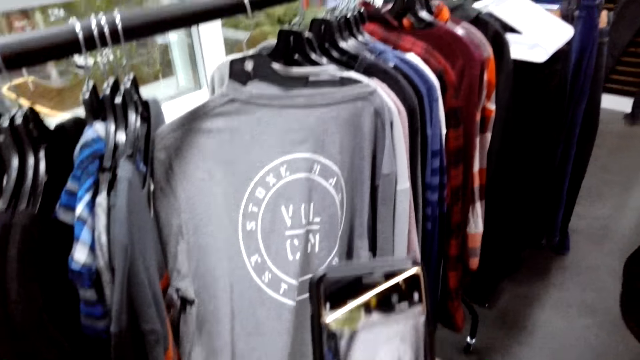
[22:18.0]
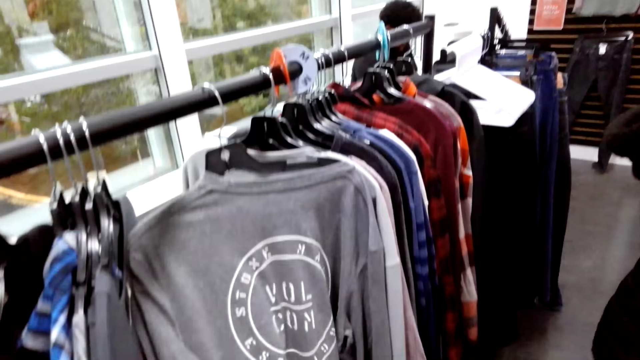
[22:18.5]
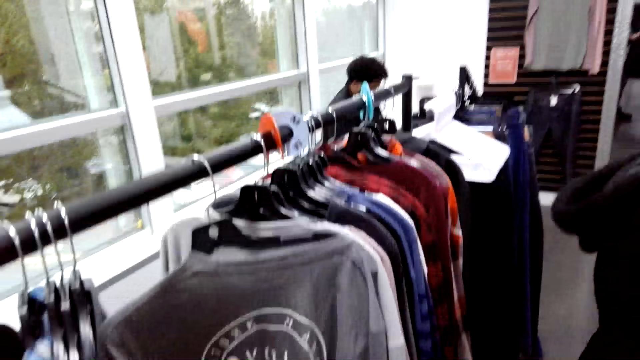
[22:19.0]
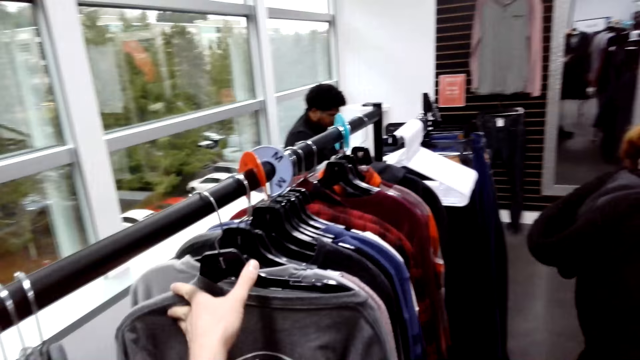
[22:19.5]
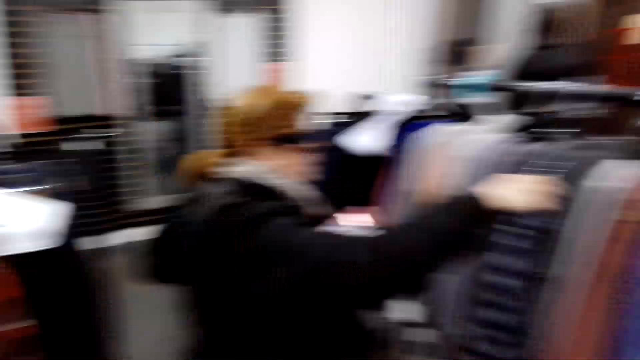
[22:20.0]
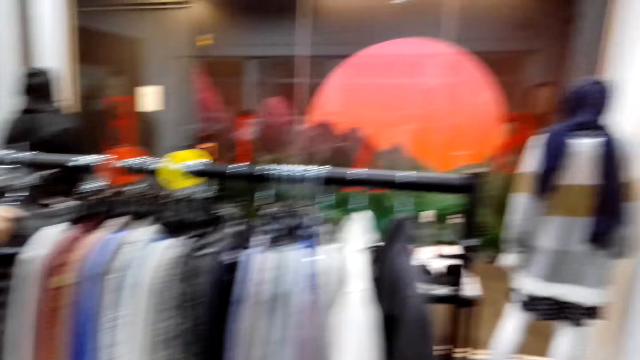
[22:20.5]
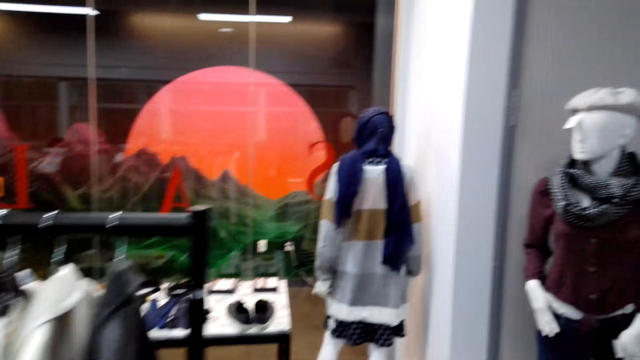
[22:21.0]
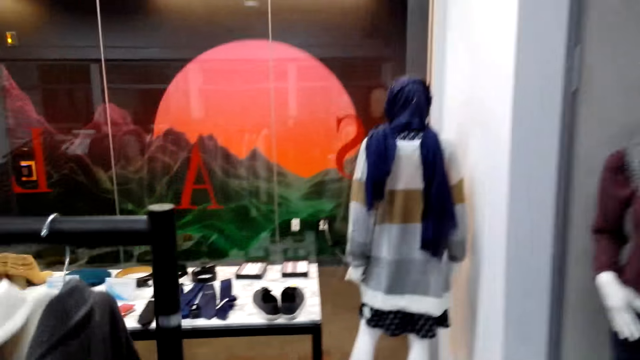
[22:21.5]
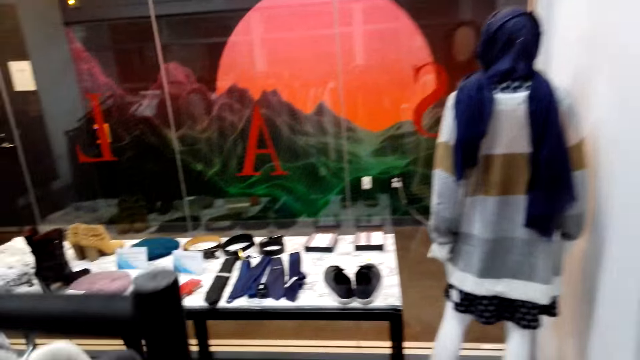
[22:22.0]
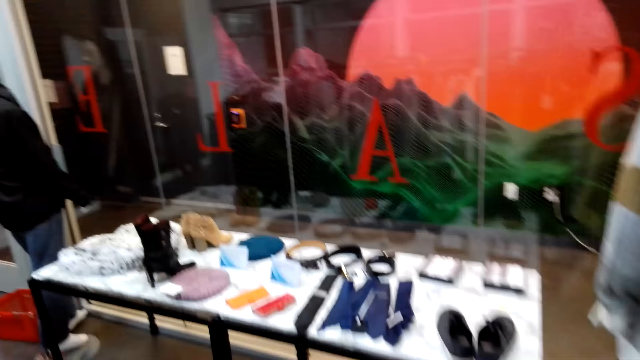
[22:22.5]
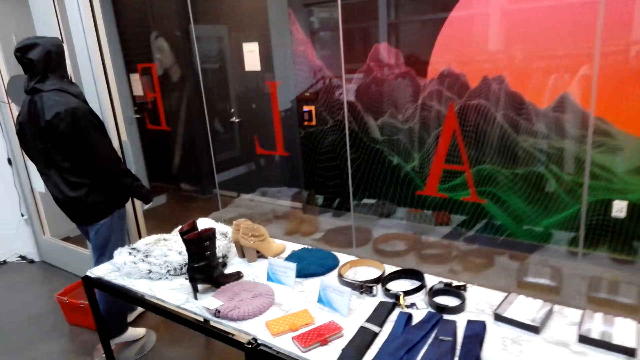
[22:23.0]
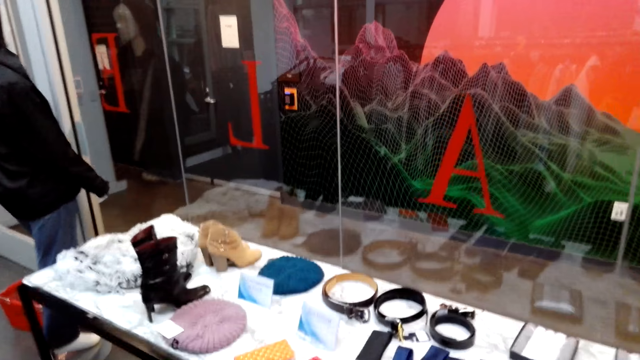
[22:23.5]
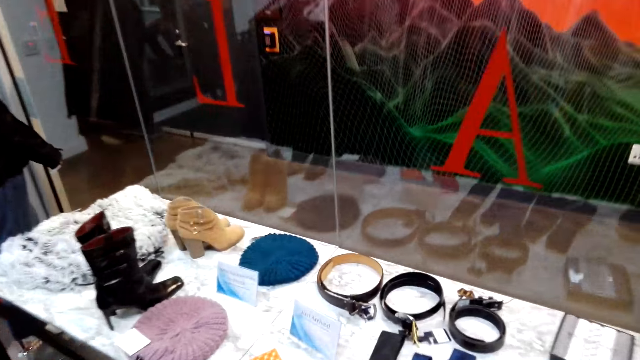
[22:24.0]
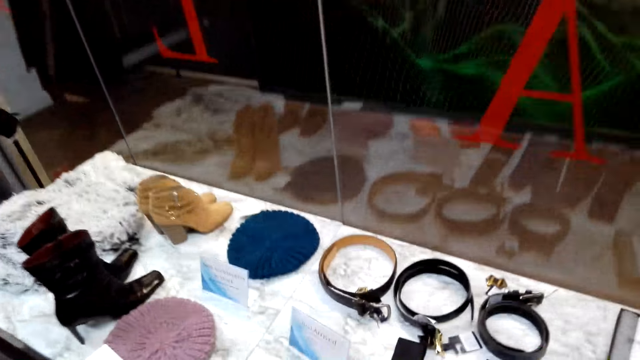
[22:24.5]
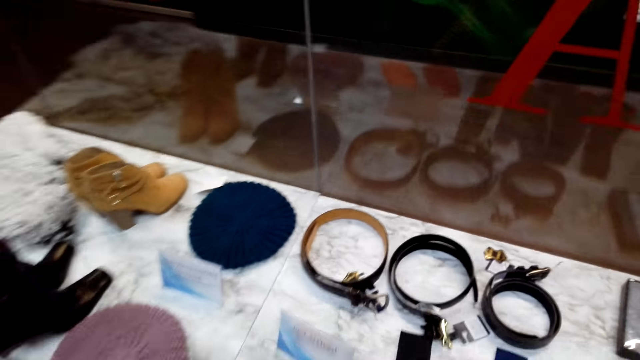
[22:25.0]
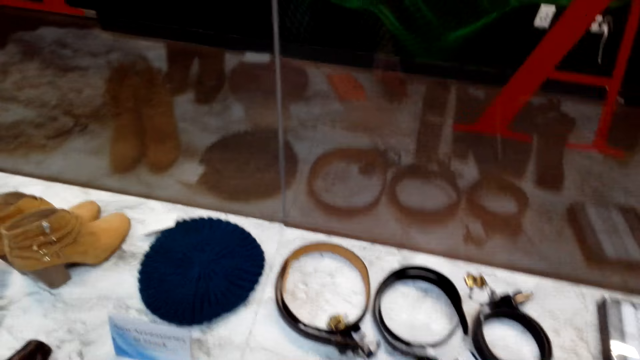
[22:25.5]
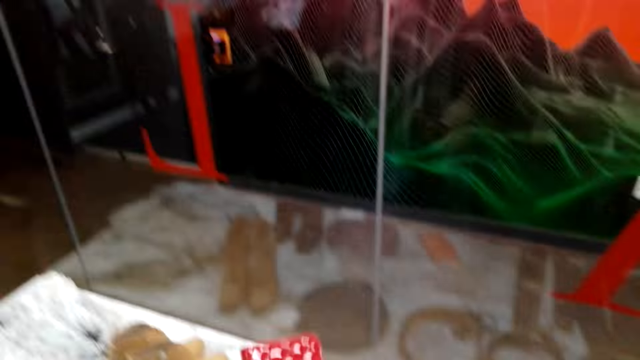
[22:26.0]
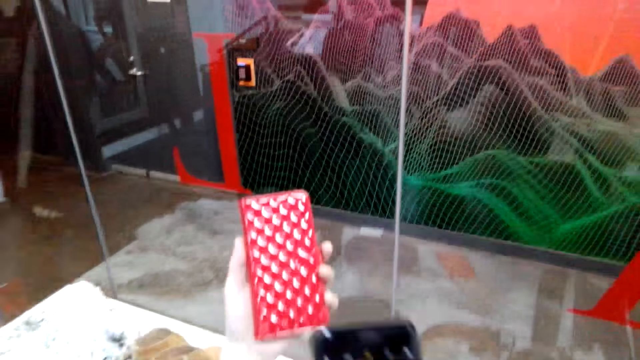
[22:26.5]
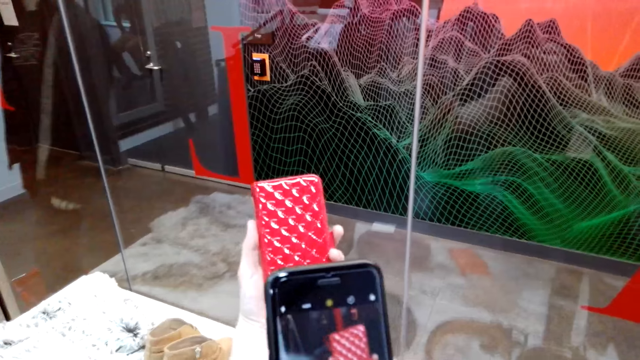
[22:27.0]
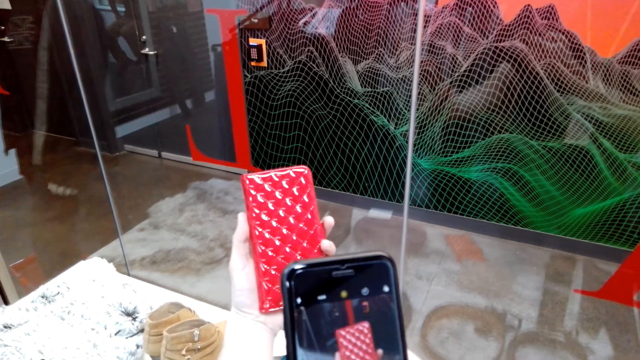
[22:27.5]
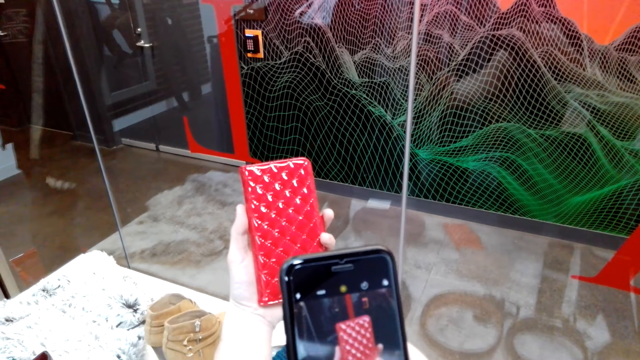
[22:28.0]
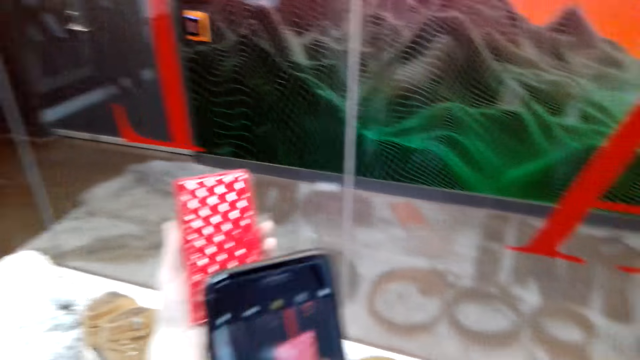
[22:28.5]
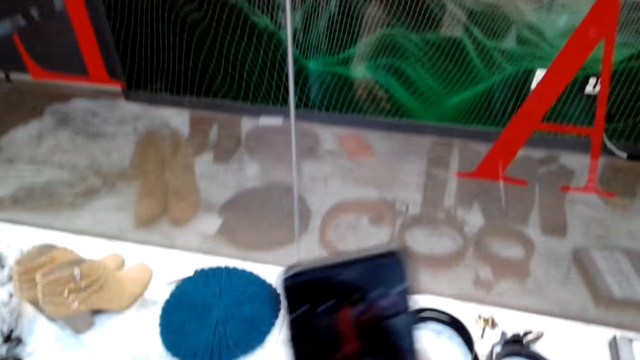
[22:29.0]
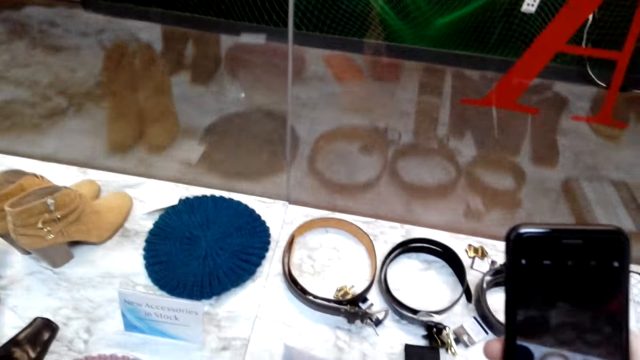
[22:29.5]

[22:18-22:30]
The camera wearer looks around. They walk around. They pick up something. They use the phone and take a photo of a wallet.

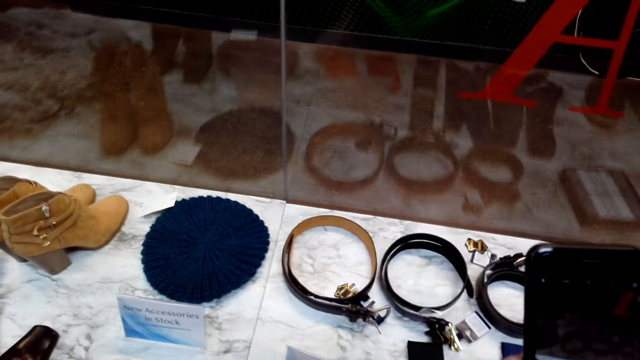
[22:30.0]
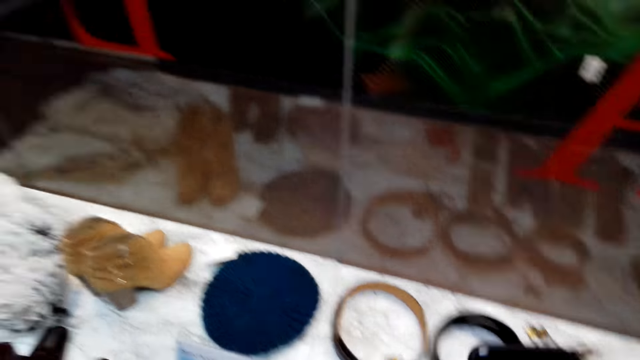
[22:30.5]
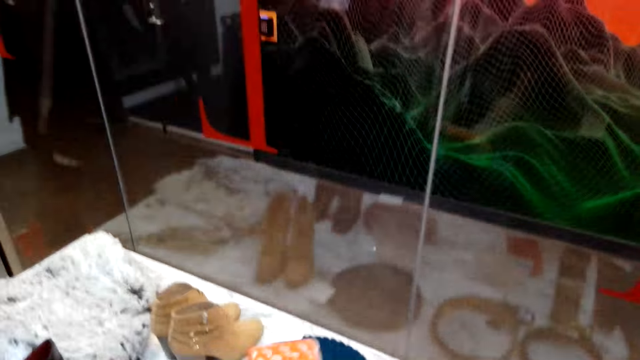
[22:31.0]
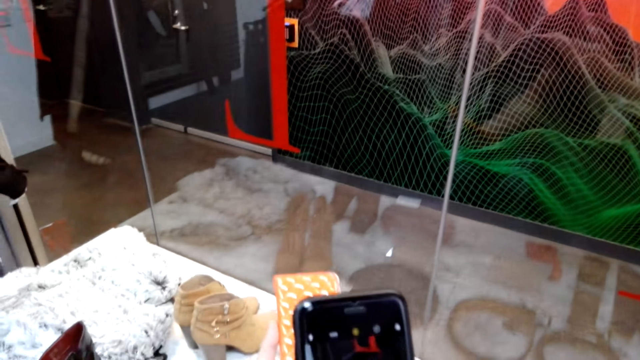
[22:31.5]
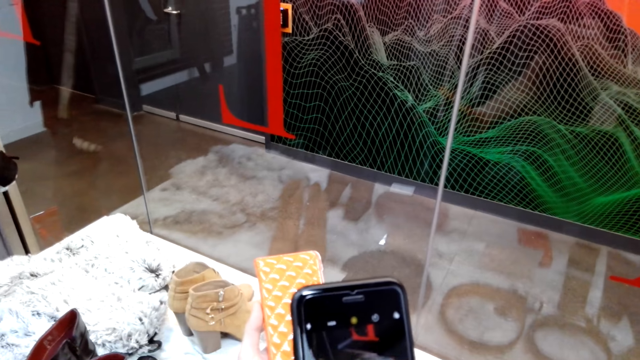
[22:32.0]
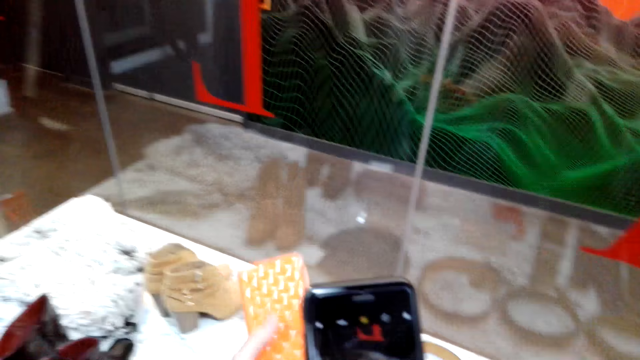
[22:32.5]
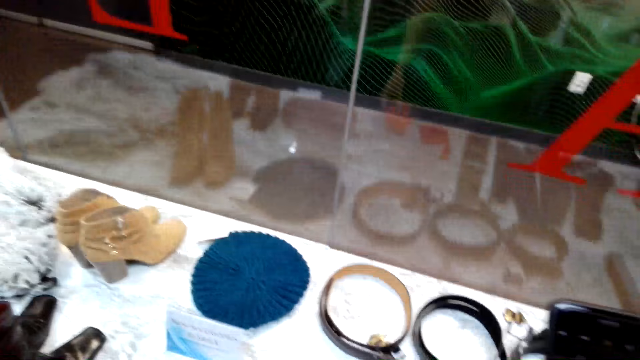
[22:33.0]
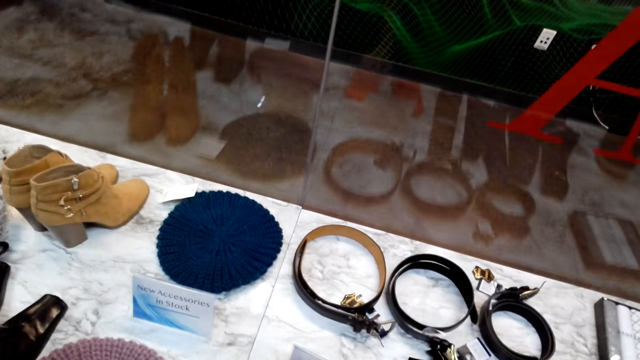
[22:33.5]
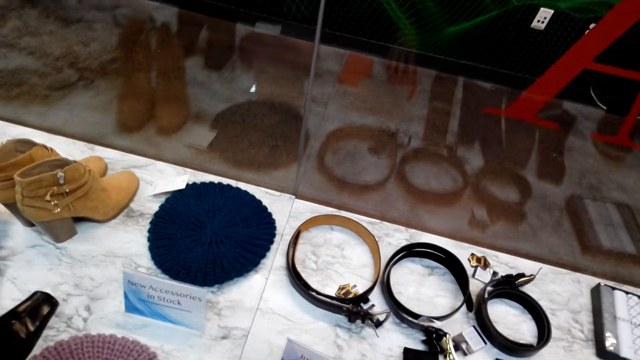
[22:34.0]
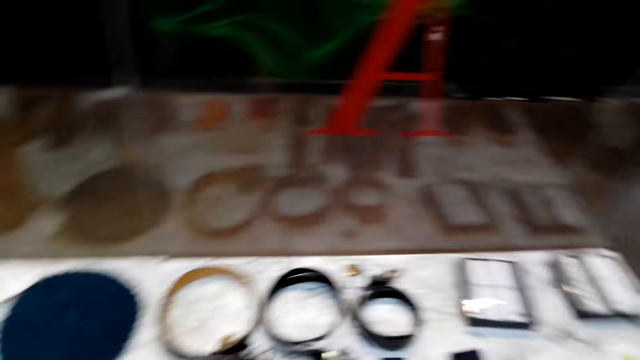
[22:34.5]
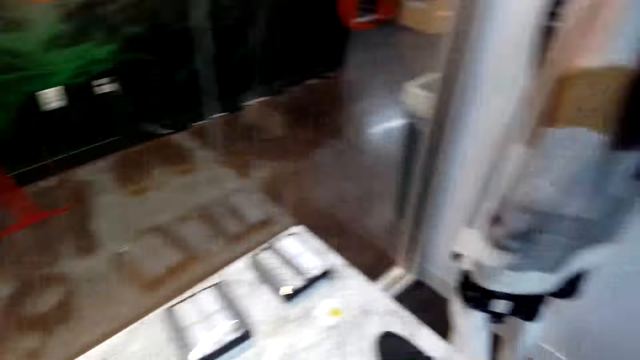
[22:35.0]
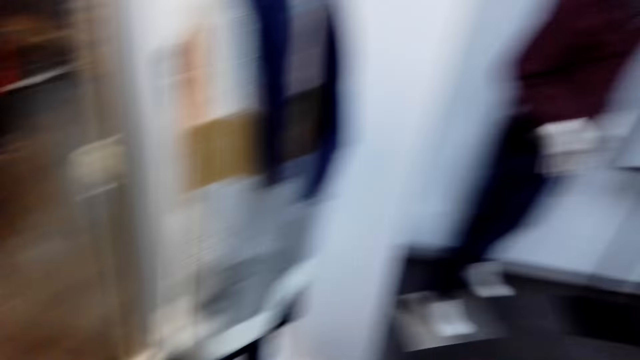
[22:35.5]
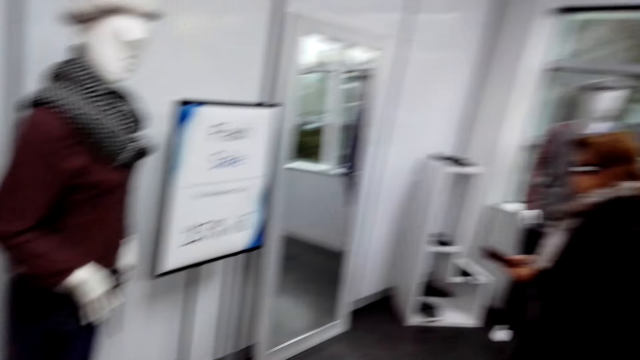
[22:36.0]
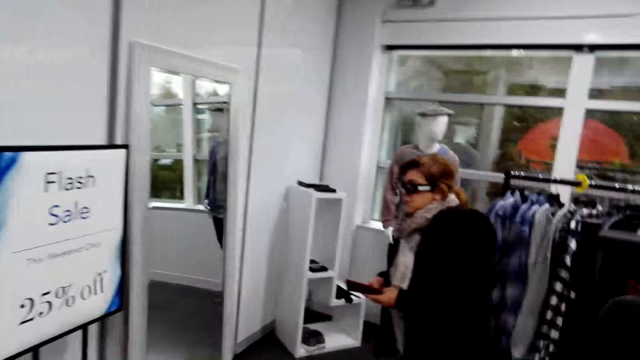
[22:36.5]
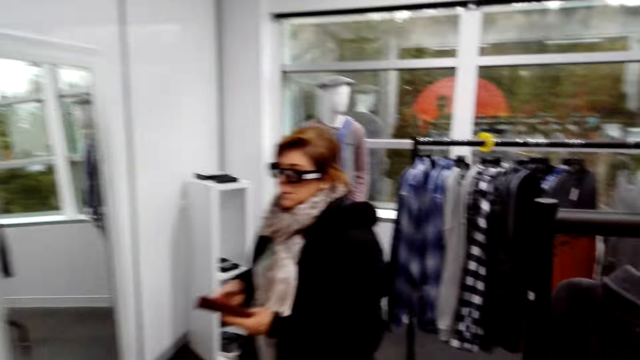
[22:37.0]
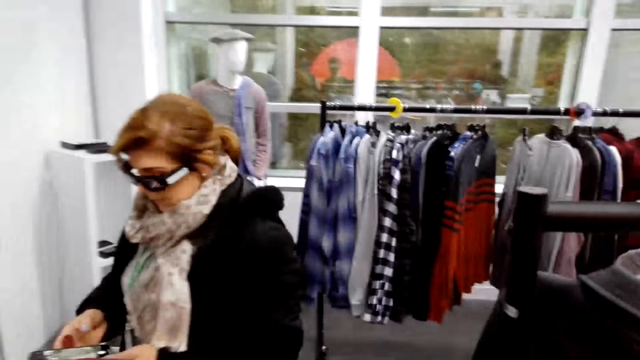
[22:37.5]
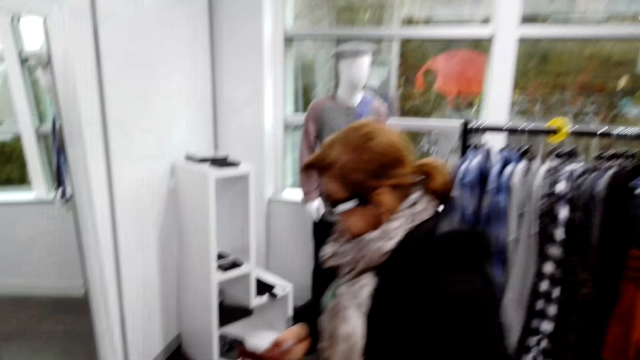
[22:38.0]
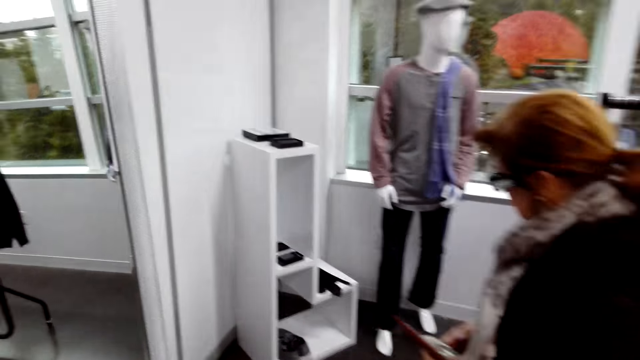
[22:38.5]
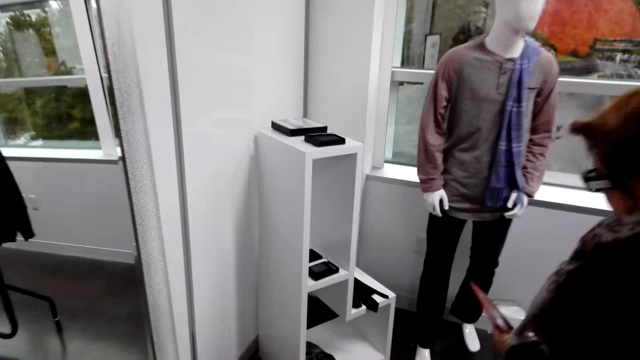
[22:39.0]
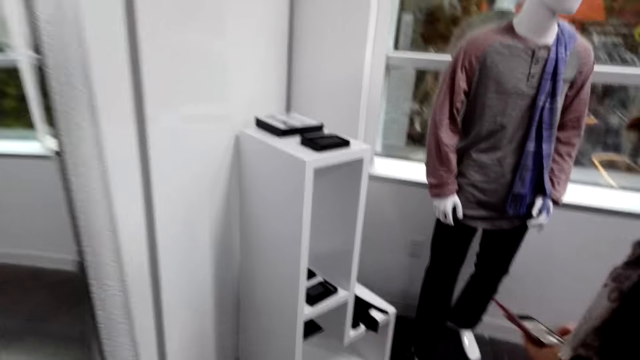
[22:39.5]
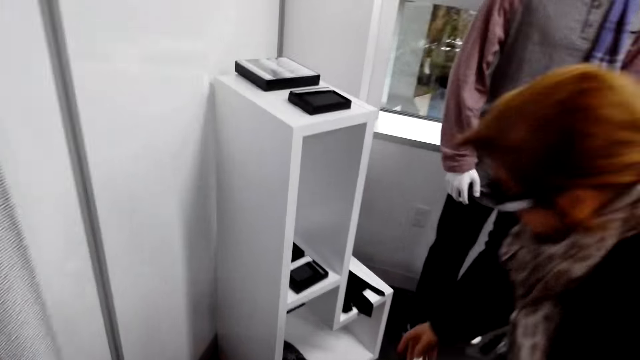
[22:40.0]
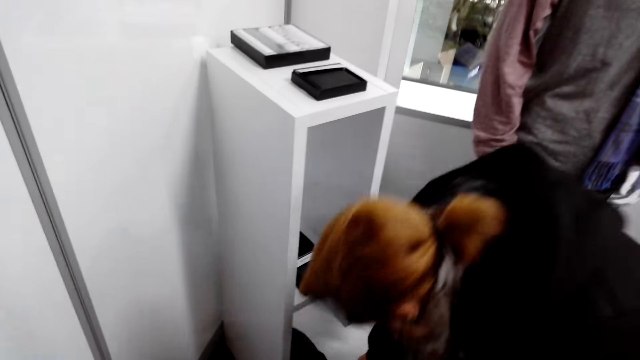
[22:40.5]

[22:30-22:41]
The camera wearer drops the wallet. They take a photo of another wallet. They drop the wallet. A woman converses with the camera wearer. The camera wearer walks around. They converse with the woman. The woman dials the phone.
